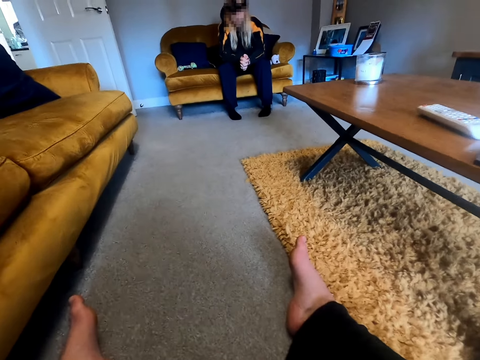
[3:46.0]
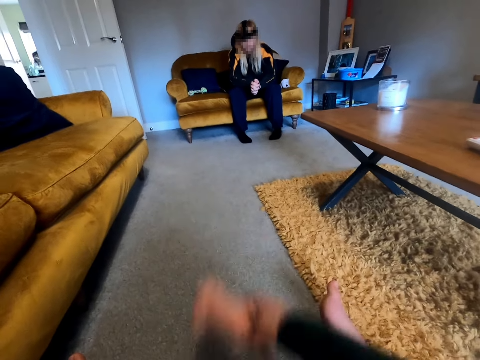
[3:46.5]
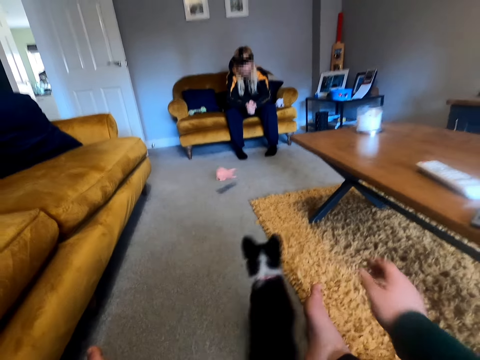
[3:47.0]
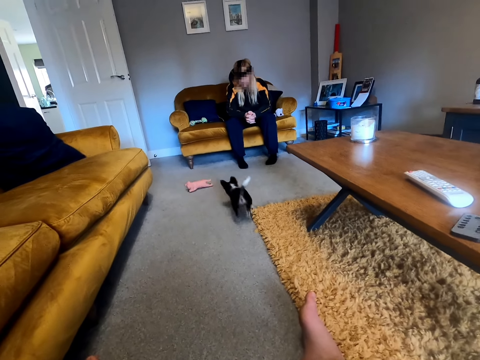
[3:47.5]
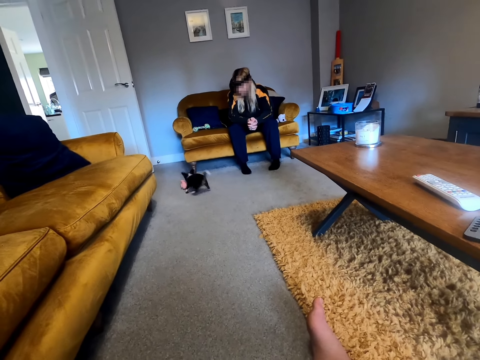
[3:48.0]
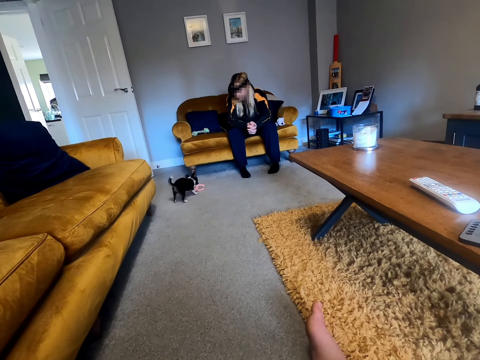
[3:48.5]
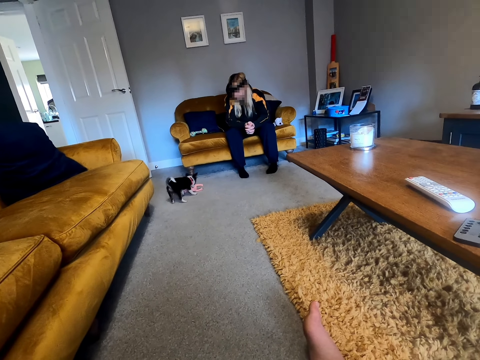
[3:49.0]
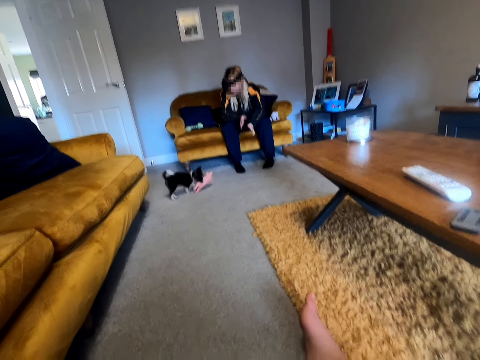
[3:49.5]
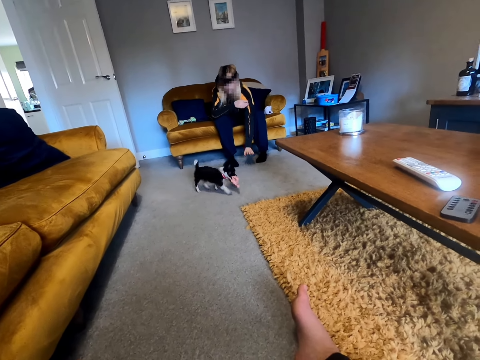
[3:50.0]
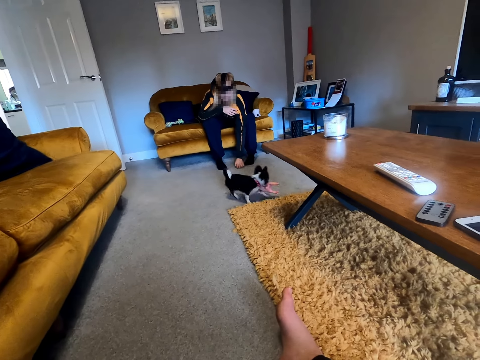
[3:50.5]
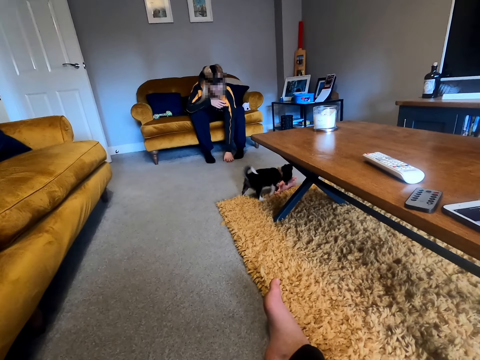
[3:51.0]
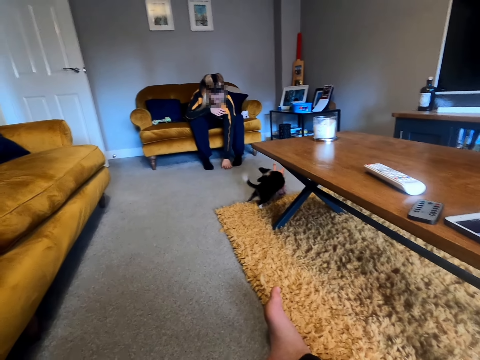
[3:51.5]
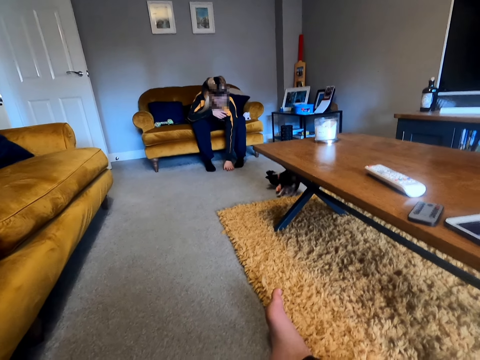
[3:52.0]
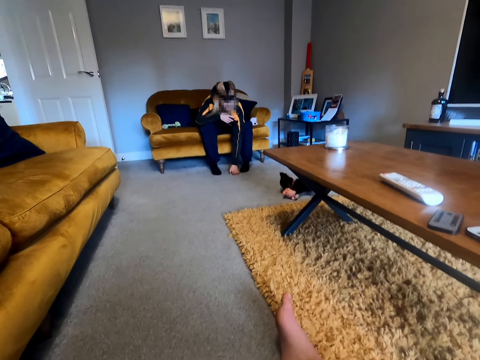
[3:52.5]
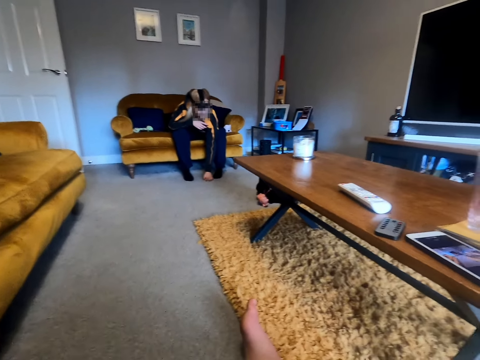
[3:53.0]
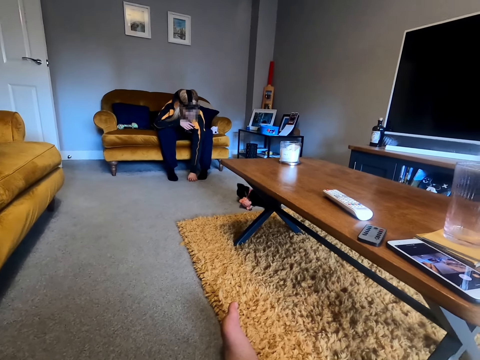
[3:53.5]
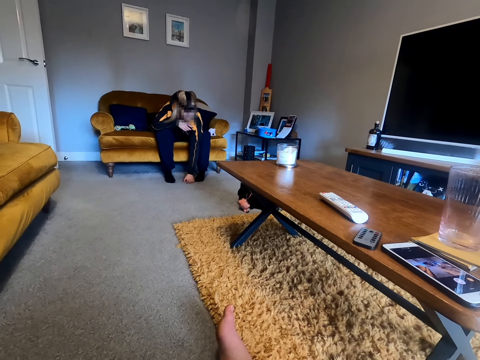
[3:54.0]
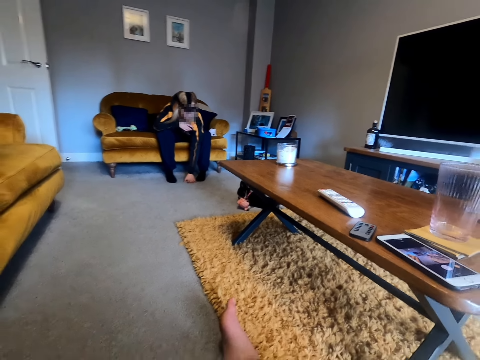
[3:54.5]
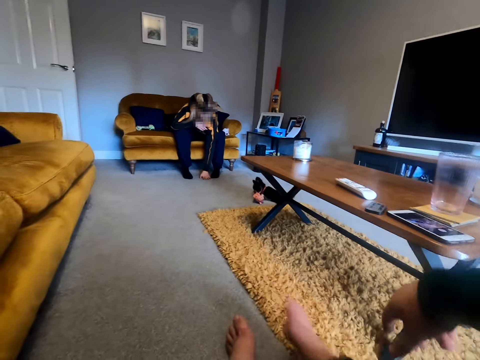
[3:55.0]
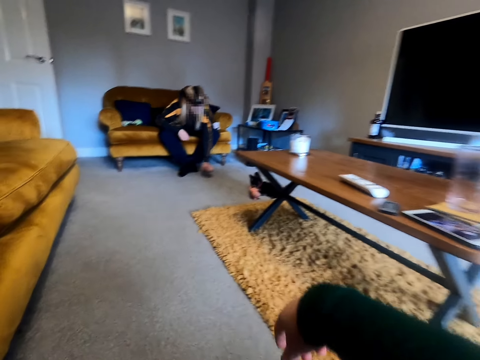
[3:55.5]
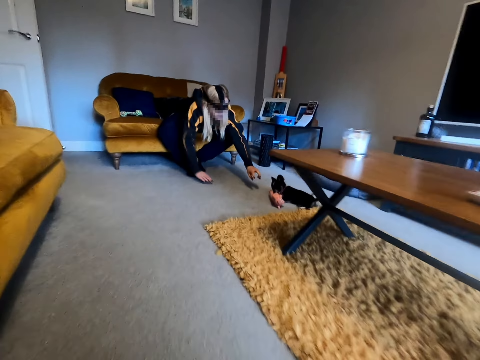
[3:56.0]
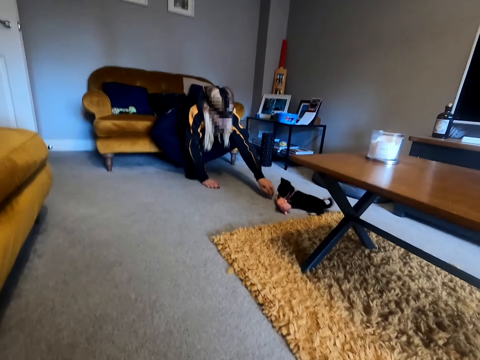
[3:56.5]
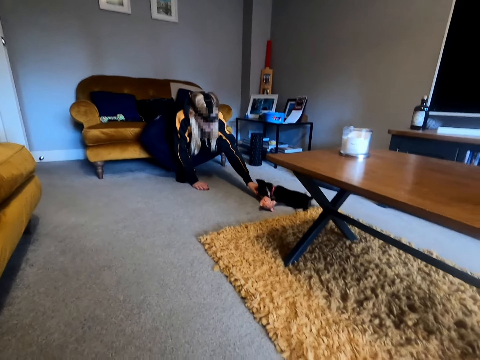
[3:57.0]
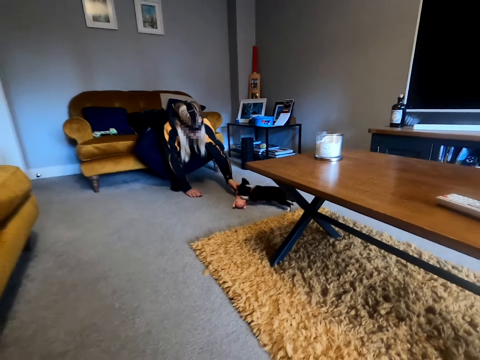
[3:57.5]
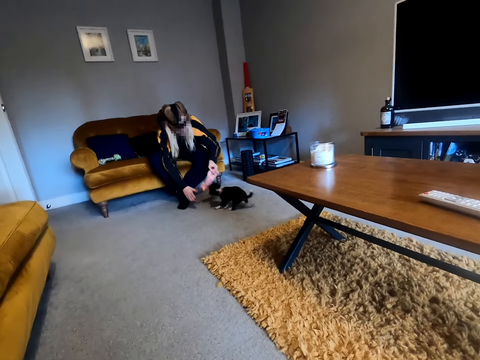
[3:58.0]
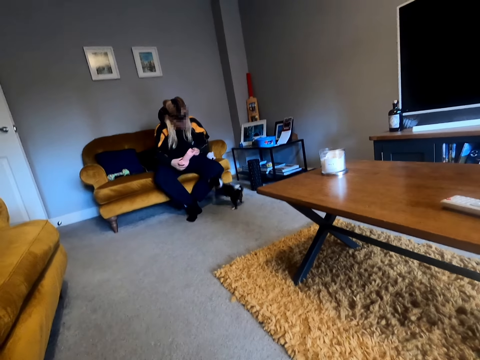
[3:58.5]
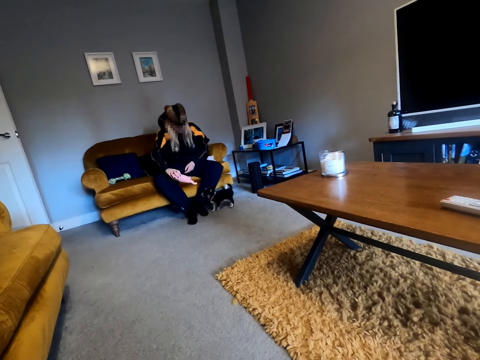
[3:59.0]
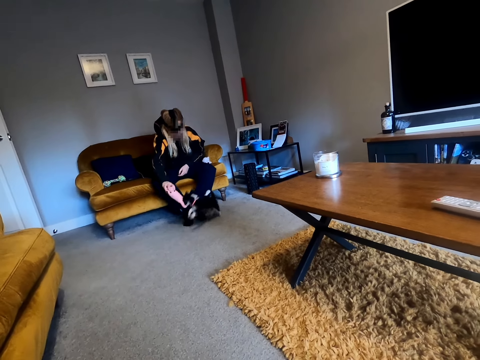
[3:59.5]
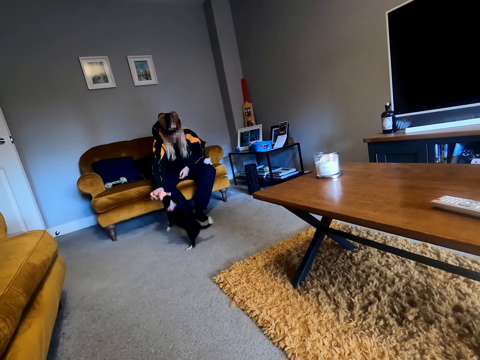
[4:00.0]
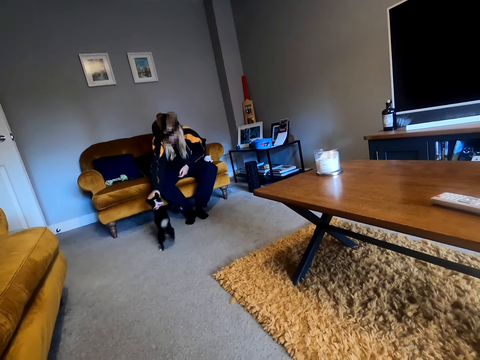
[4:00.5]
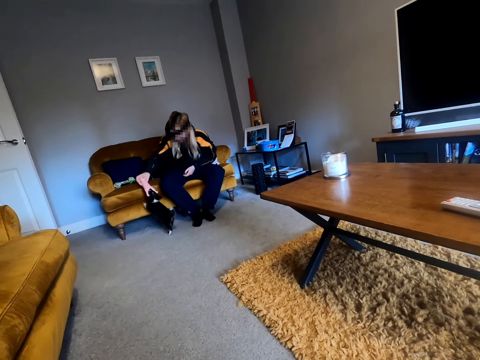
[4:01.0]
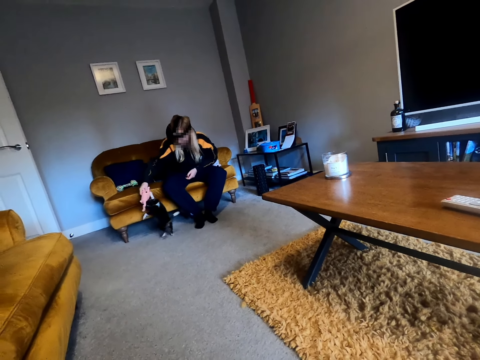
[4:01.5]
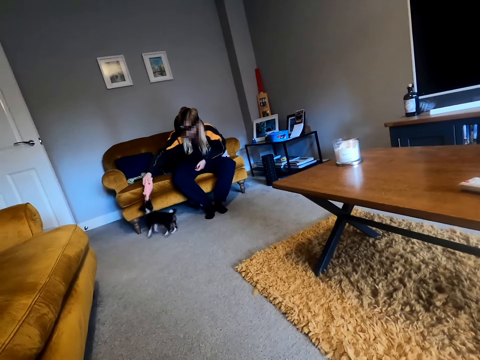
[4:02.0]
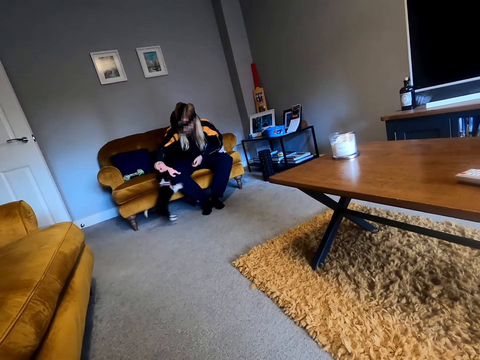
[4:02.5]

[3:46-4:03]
The camera wearer throws the pet doll towards the woman. The woman plays a hand on the floor. The woman plays with the puppy. The woman plays with the dog using the pet doll.

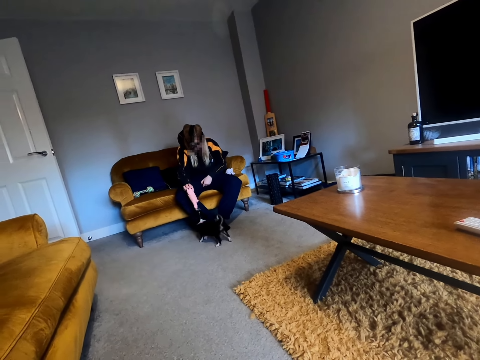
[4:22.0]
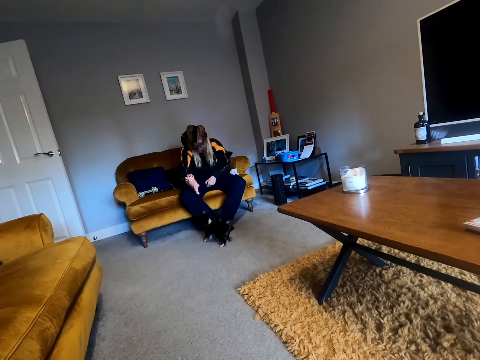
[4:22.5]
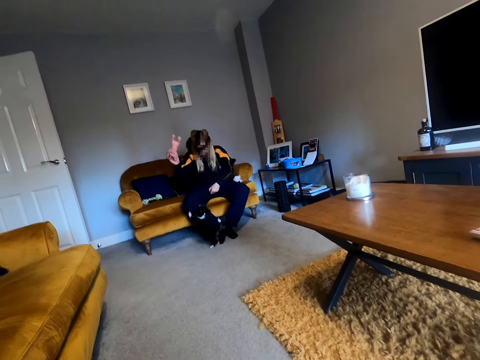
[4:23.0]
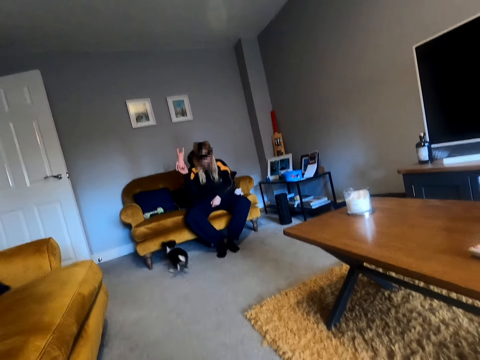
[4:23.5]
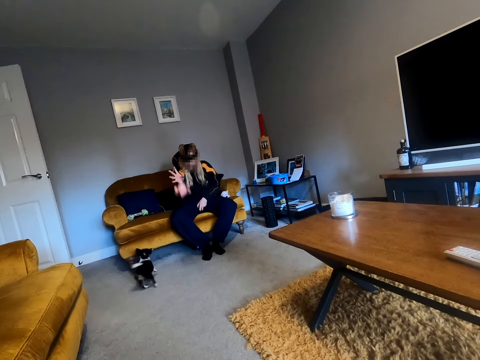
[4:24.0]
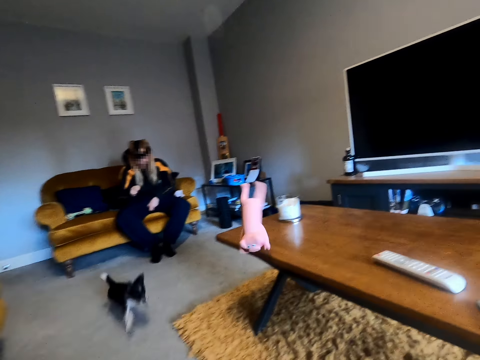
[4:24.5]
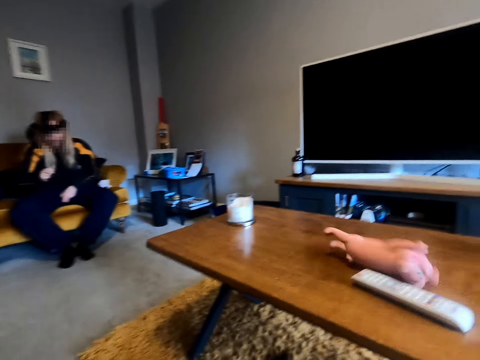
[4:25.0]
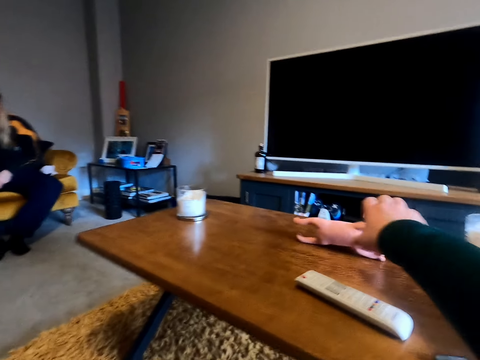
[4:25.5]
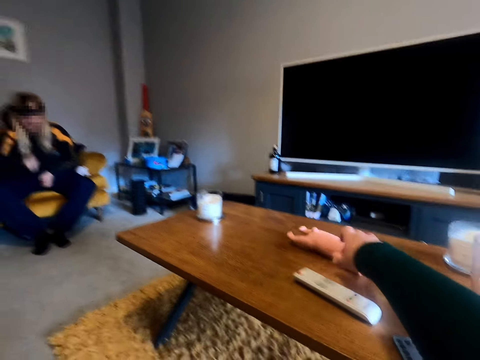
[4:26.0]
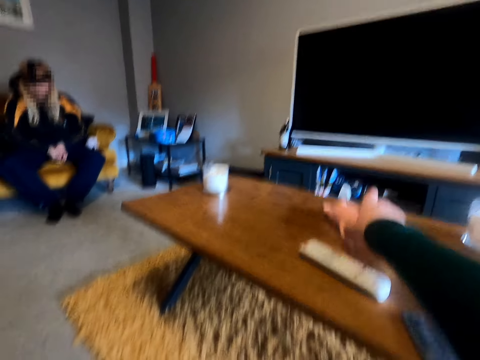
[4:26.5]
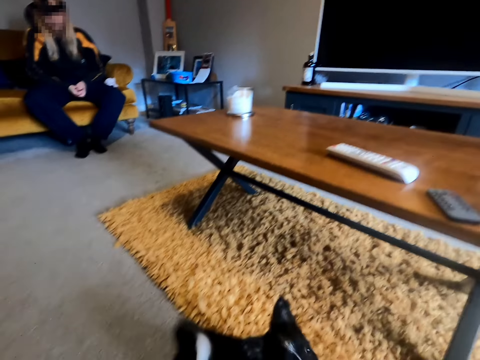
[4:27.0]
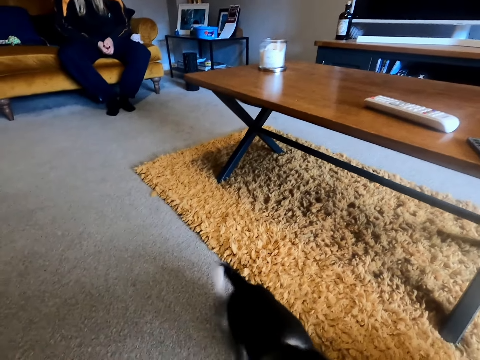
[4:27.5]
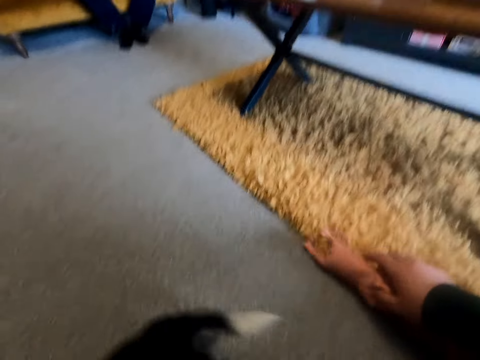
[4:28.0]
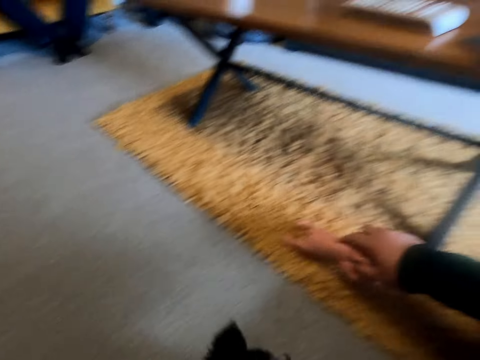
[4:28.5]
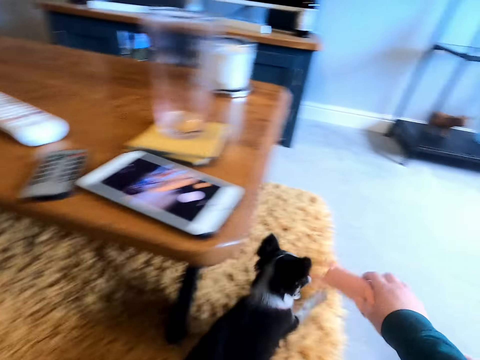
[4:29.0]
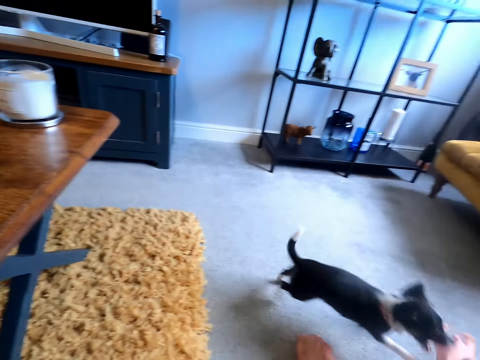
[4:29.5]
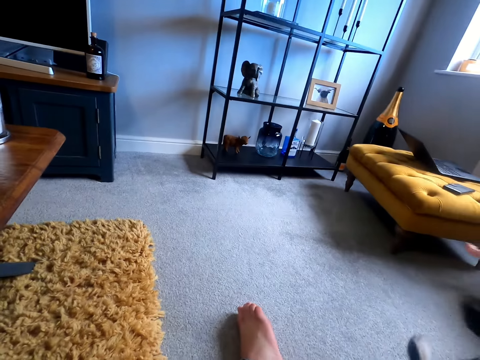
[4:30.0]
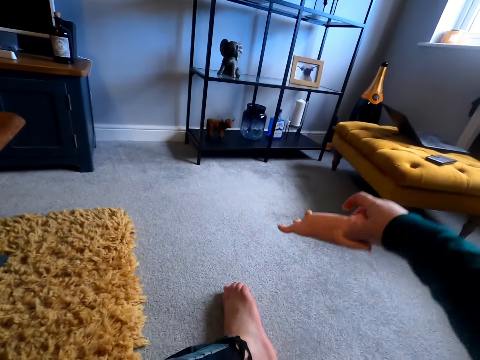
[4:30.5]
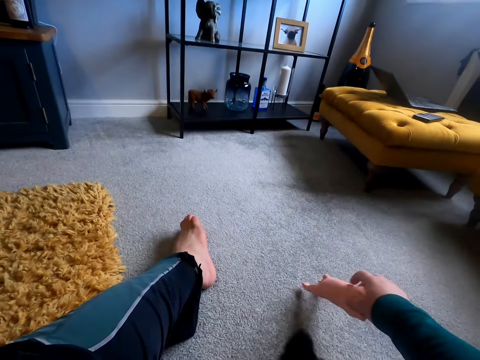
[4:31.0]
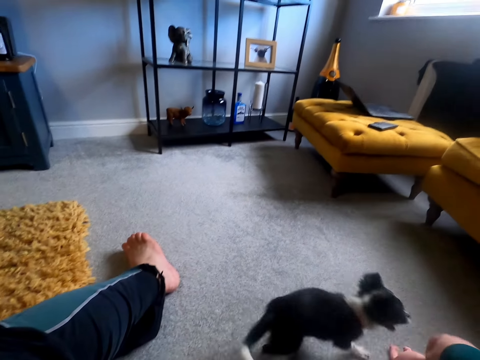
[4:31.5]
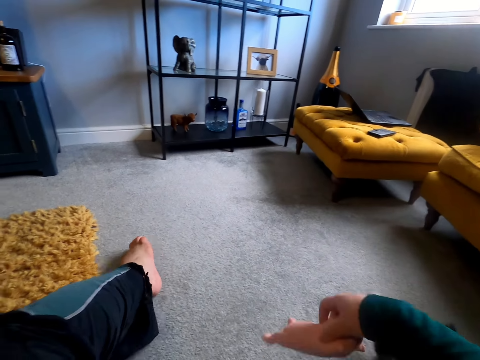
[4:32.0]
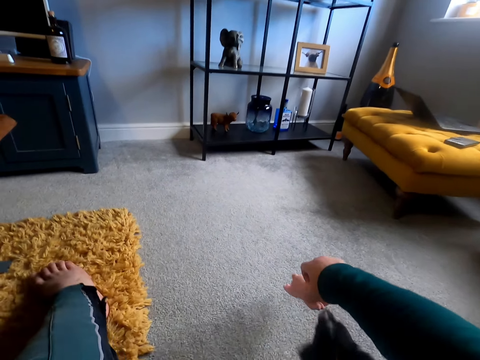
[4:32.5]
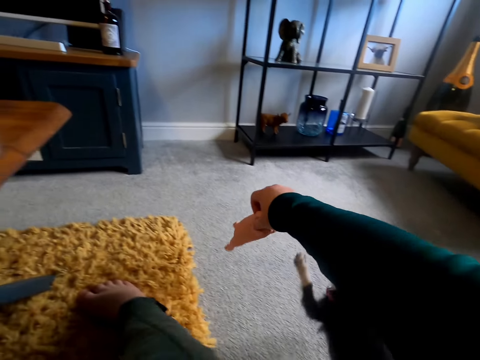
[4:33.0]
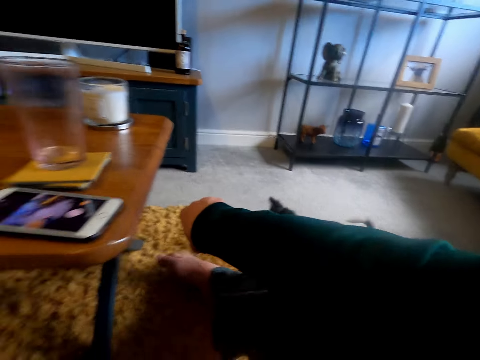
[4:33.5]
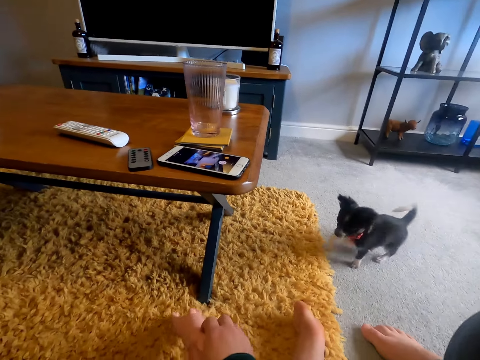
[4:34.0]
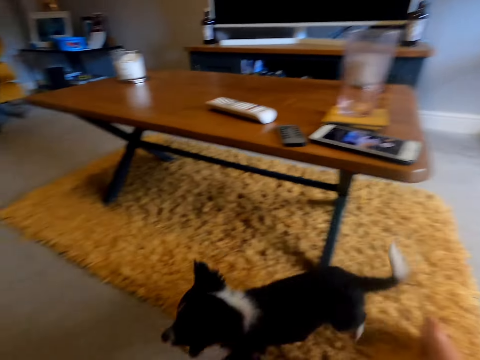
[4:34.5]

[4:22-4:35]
The woman throws the pet doll towards the camera wearer. The camera wearer picks up the pet doll on the table. They play with the dog using the pet doll.
